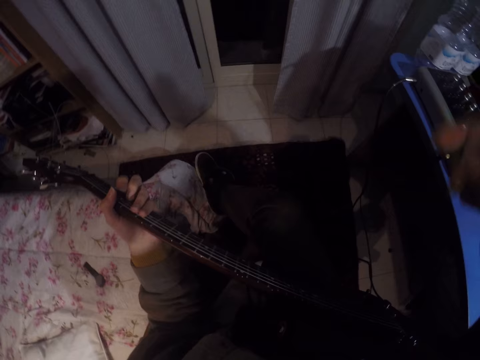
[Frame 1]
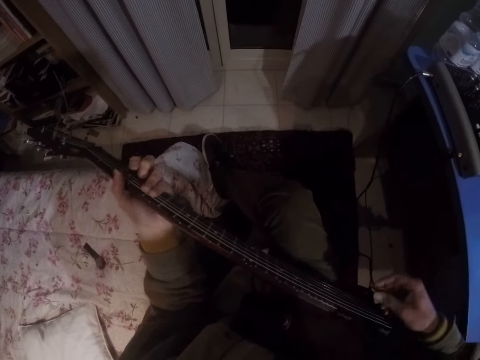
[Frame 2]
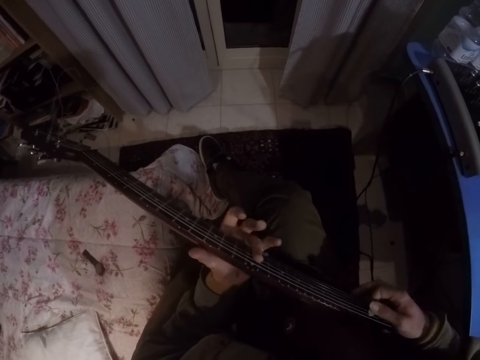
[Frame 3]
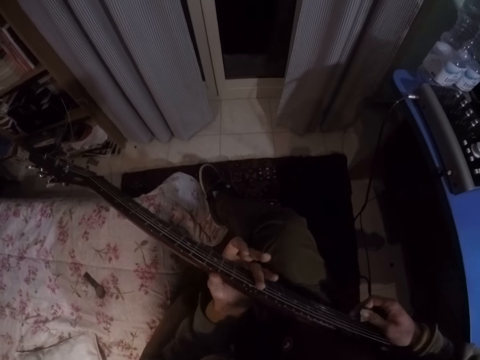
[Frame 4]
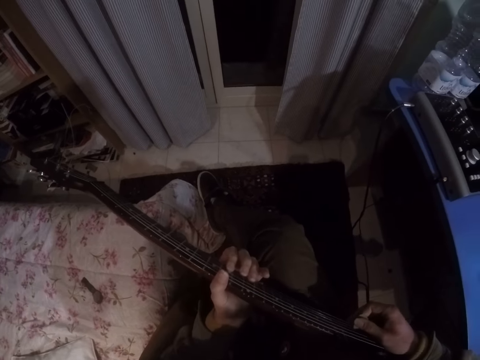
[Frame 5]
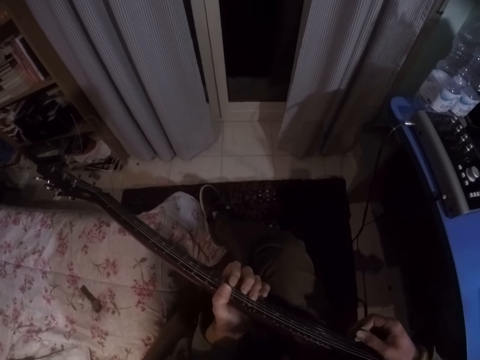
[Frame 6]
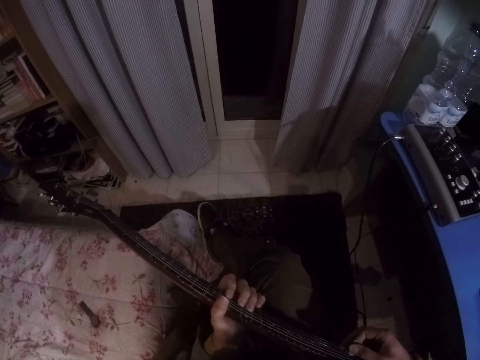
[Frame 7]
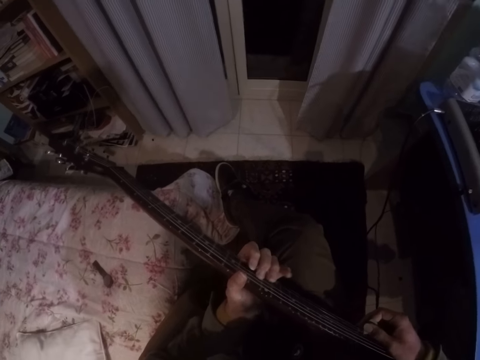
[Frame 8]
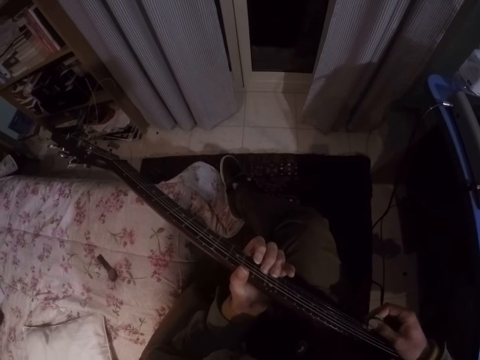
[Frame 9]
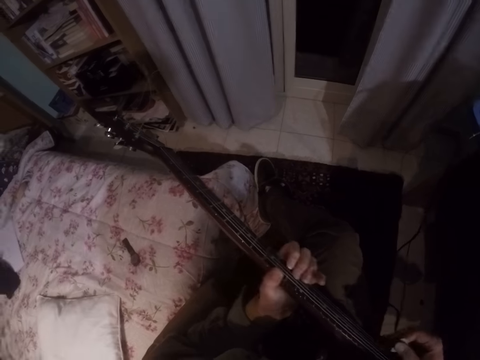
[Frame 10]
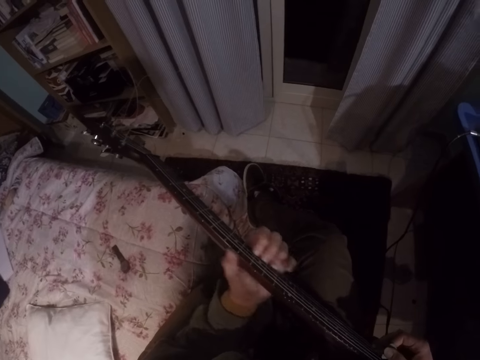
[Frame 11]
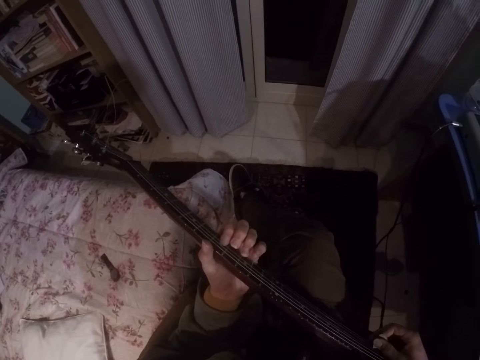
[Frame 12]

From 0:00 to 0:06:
The camera wearer plays guitar.

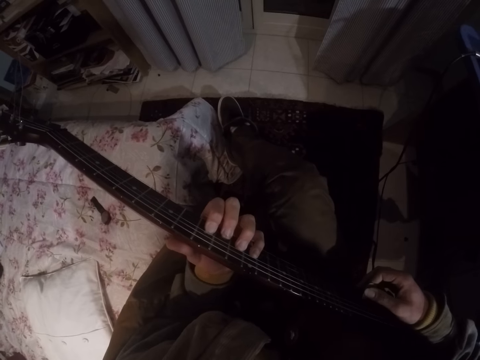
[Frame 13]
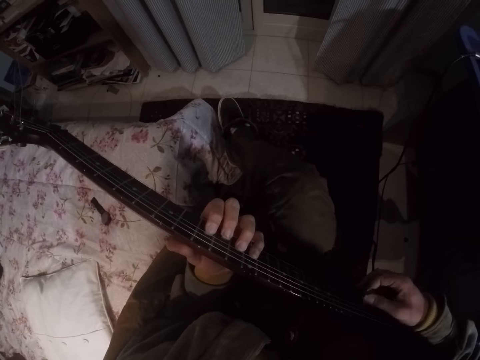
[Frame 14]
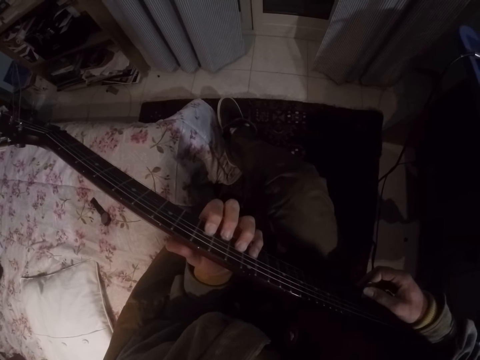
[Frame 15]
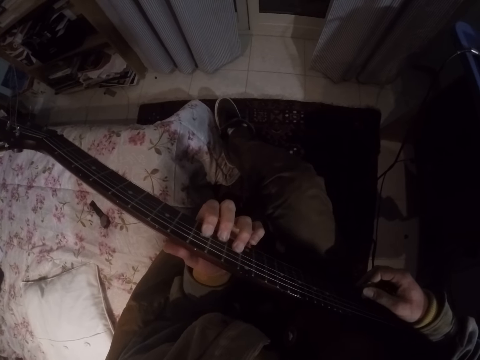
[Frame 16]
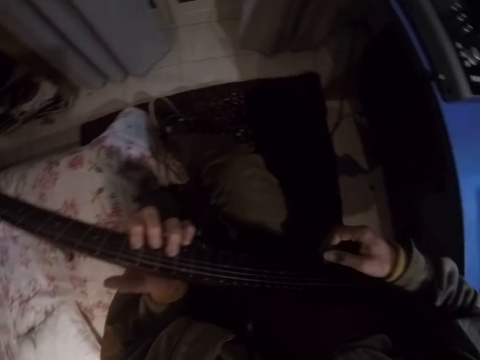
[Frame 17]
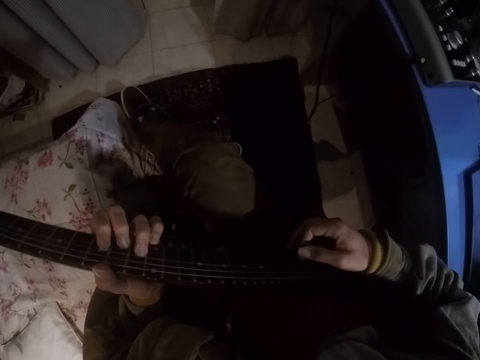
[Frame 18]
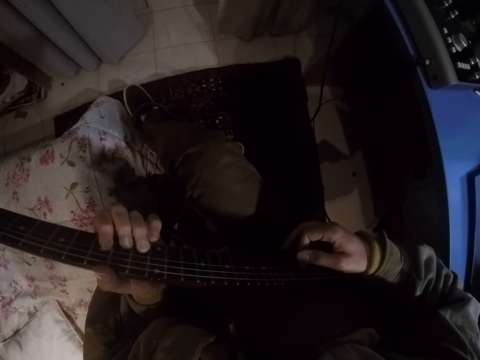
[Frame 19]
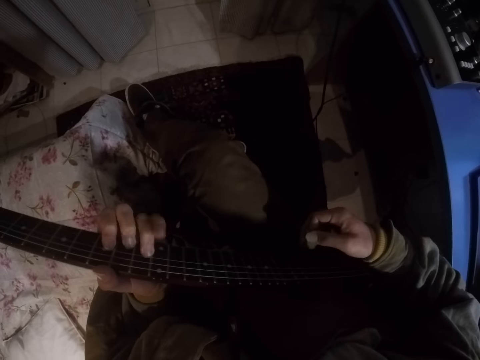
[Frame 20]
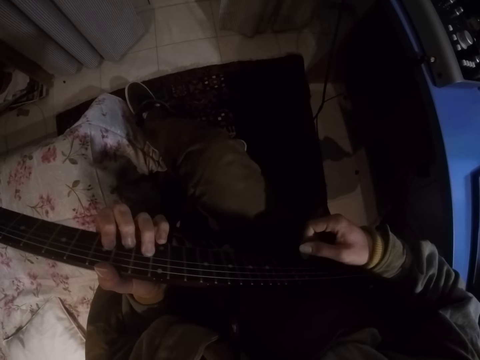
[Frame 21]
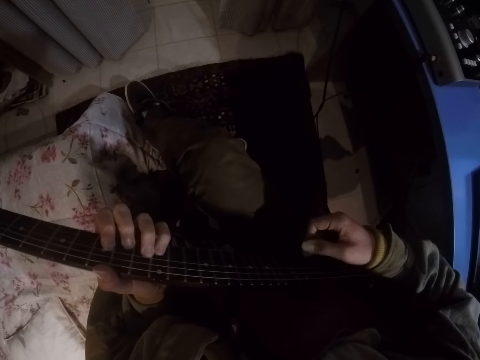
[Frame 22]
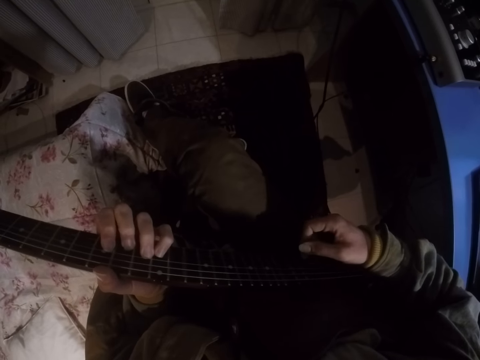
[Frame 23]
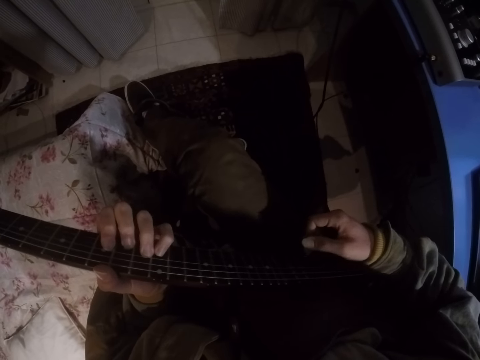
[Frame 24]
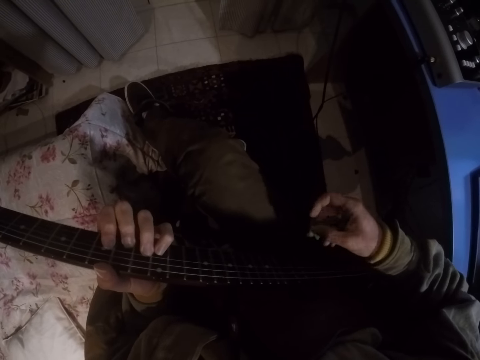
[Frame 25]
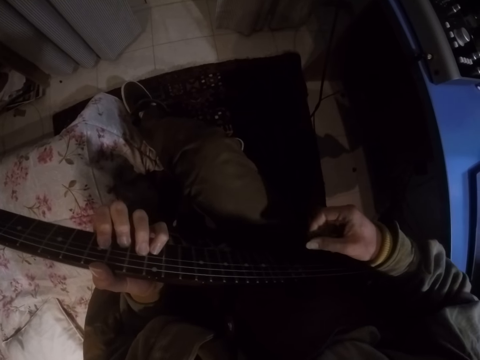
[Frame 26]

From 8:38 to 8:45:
The camera wearer looks to the right.

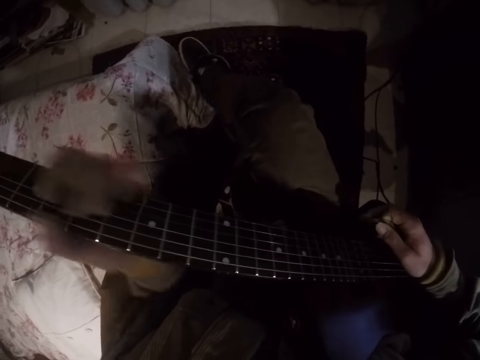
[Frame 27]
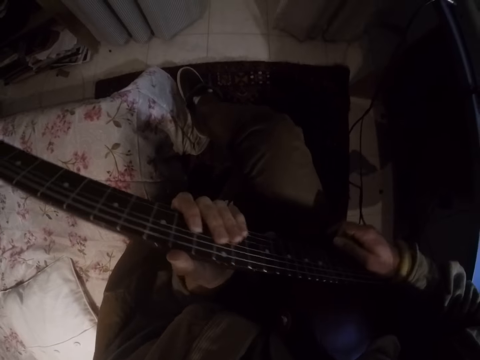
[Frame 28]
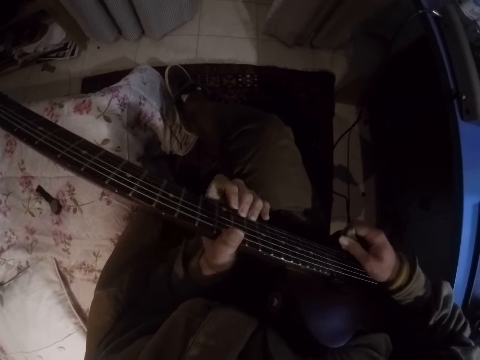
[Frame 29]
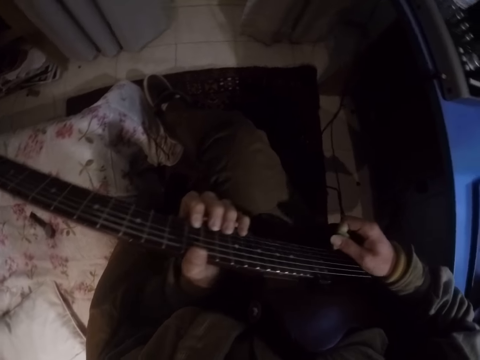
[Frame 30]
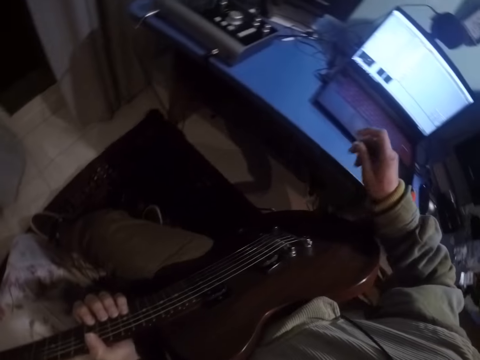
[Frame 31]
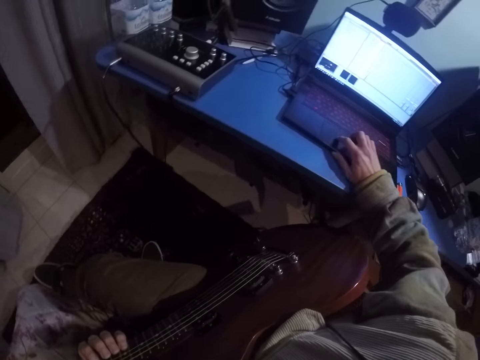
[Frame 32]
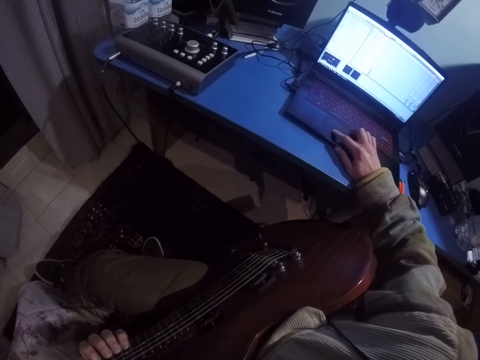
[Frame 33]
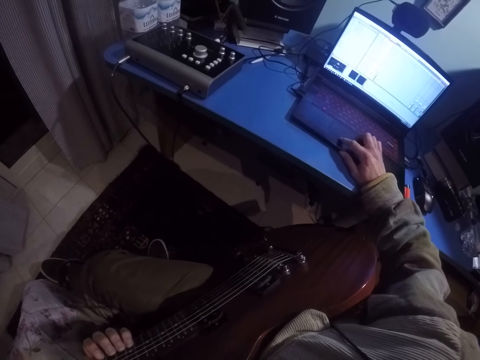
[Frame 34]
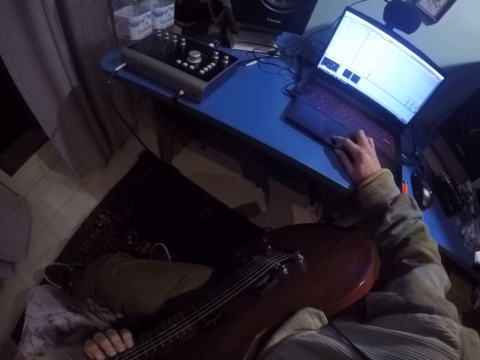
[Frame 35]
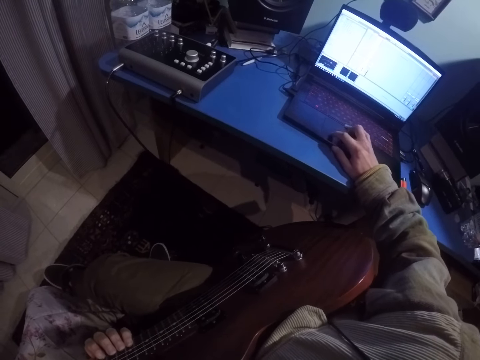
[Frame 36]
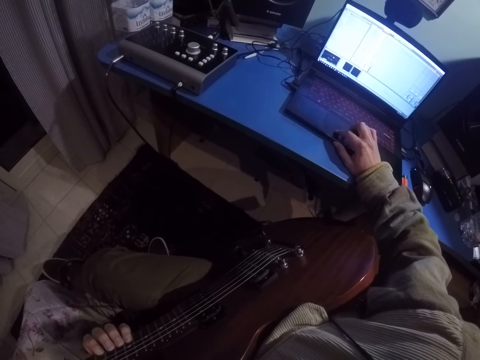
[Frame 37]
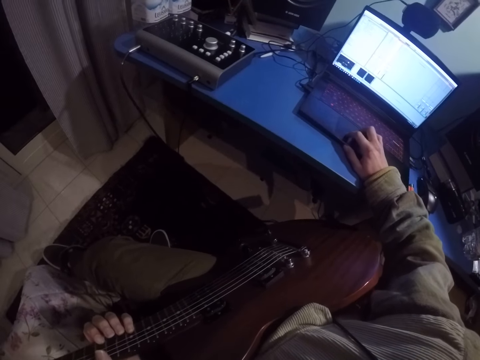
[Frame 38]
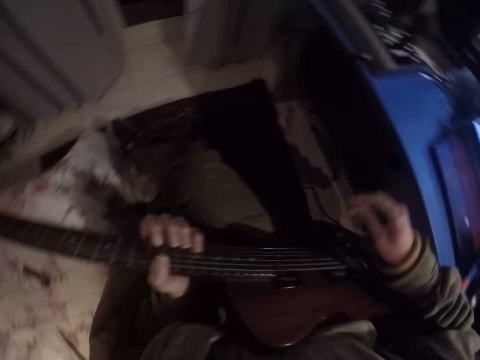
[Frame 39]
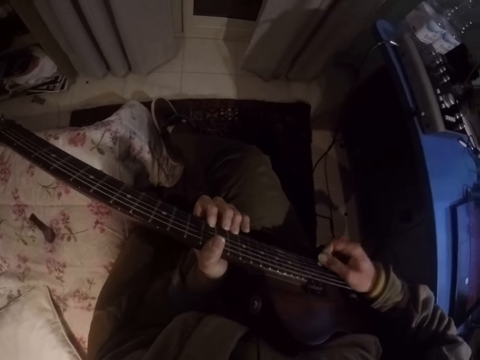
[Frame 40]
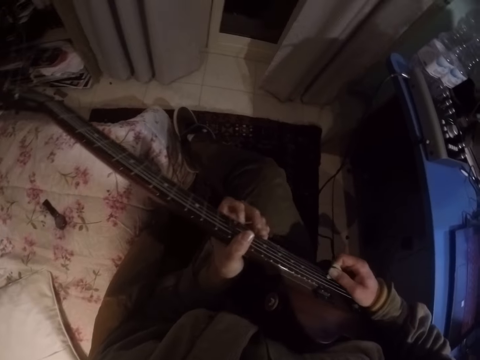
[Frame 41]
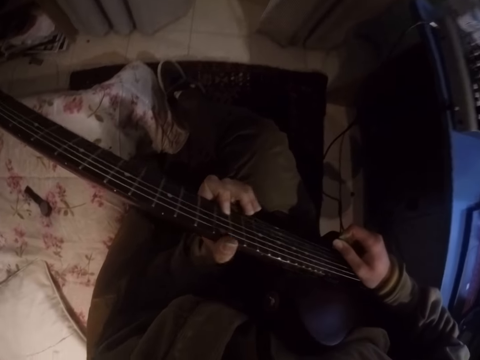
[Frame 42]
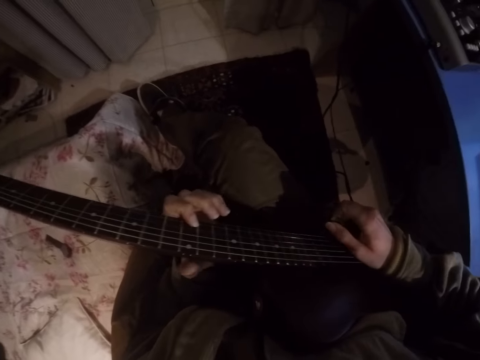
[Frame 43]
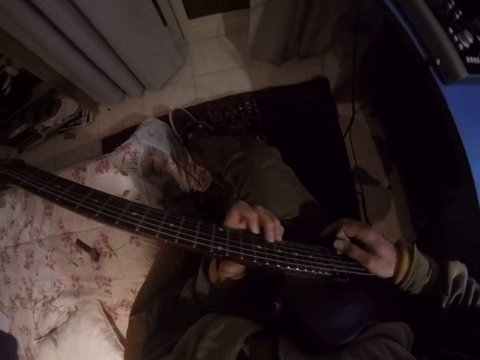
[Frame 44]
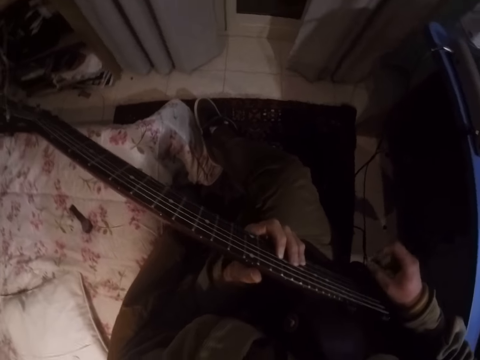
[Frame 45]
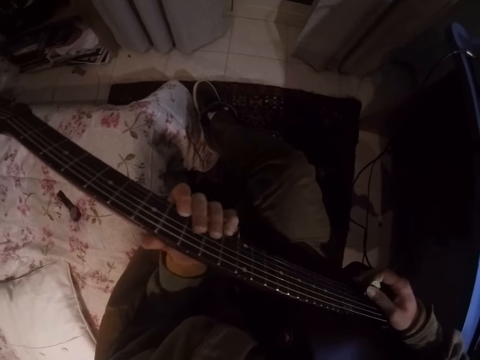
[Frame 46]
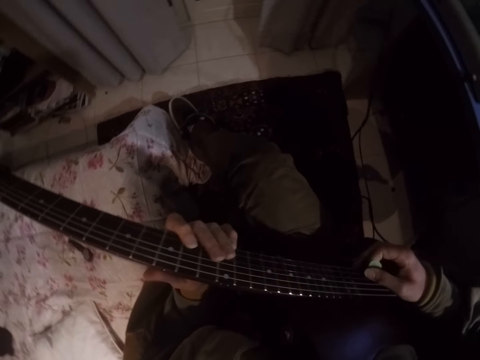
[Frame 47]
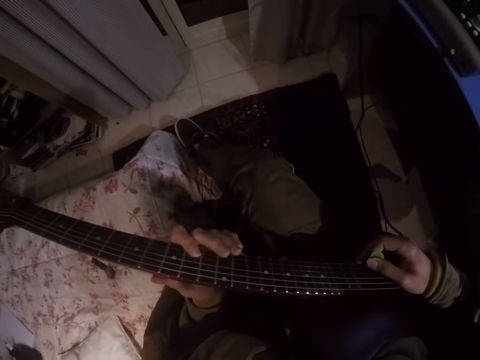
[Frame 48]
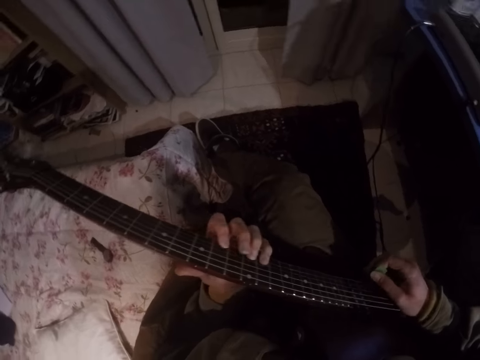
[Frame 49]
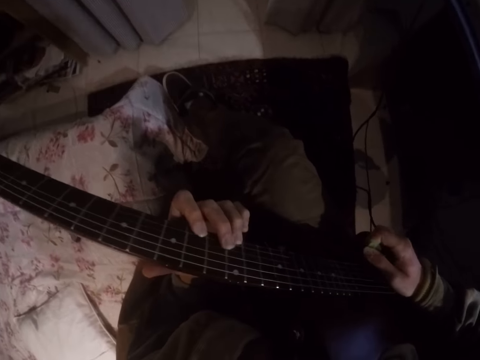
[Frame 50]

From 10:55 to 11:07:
The camera wearer scrolls on the laptop. They touch the laptop. They play a guitar.
